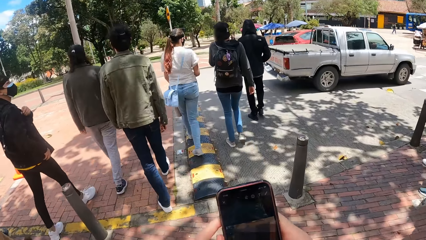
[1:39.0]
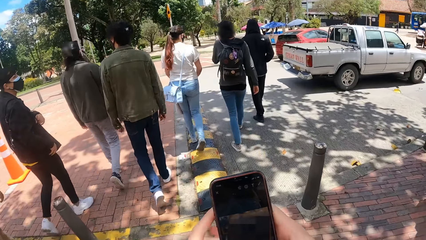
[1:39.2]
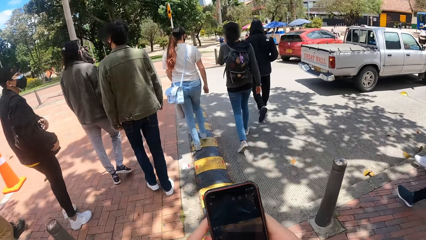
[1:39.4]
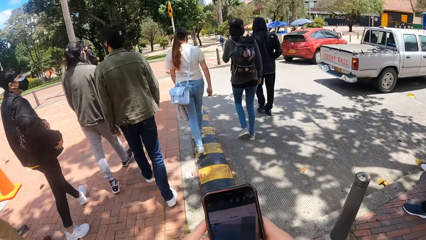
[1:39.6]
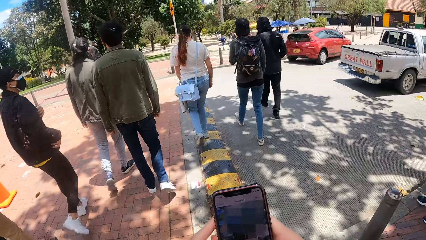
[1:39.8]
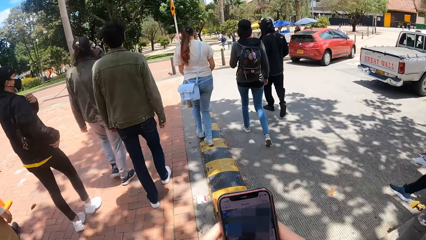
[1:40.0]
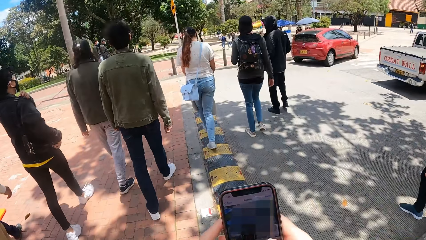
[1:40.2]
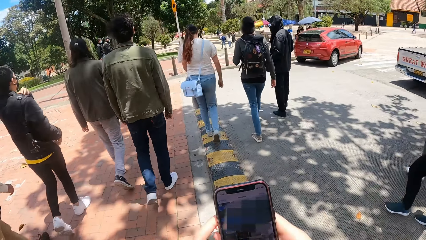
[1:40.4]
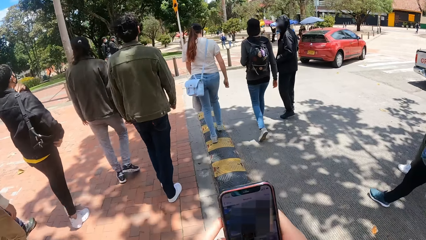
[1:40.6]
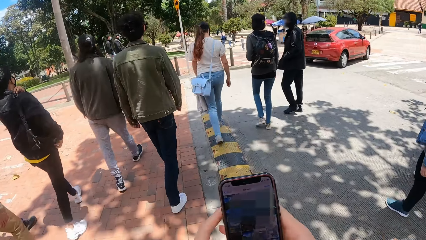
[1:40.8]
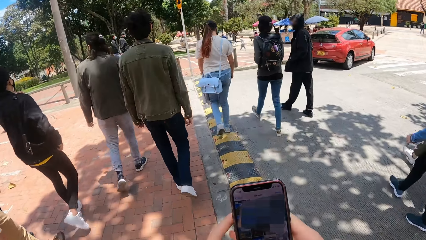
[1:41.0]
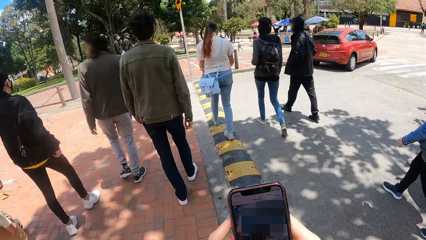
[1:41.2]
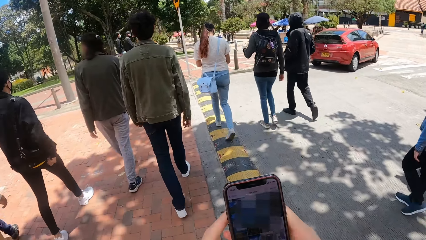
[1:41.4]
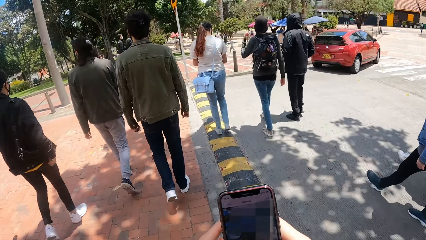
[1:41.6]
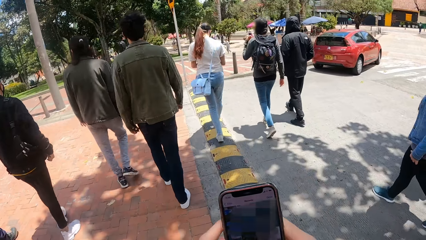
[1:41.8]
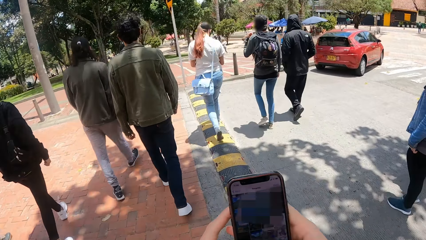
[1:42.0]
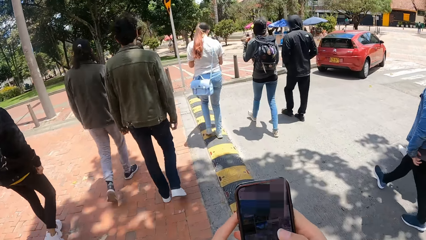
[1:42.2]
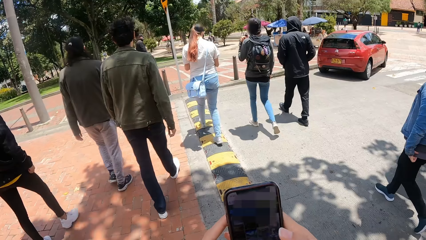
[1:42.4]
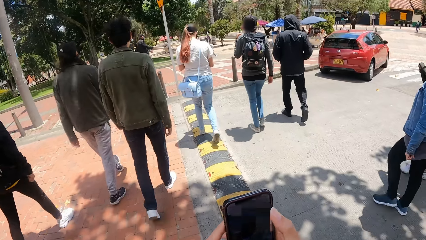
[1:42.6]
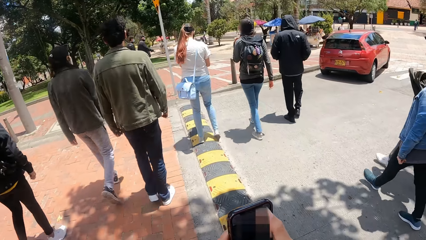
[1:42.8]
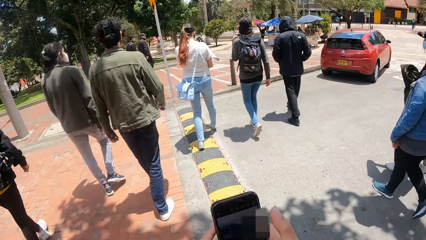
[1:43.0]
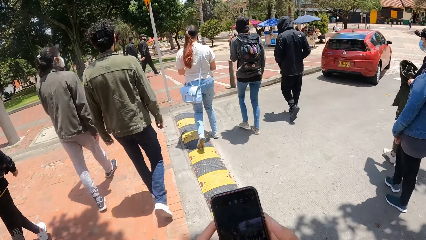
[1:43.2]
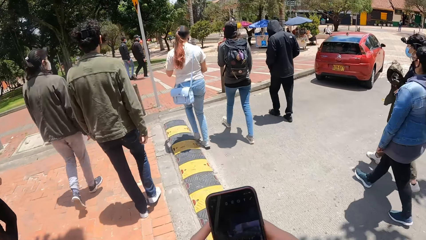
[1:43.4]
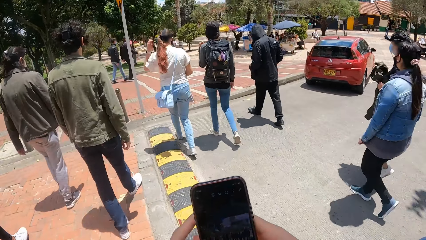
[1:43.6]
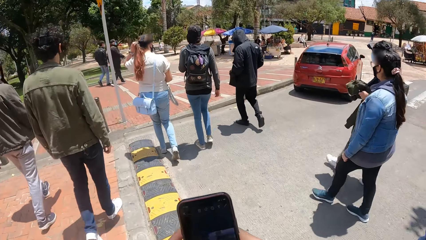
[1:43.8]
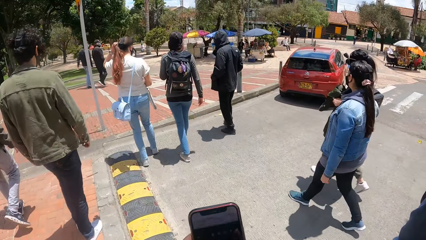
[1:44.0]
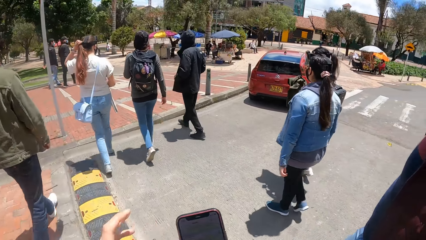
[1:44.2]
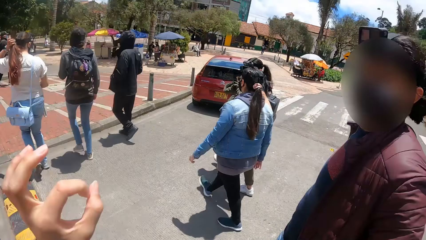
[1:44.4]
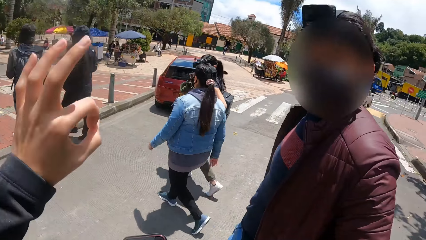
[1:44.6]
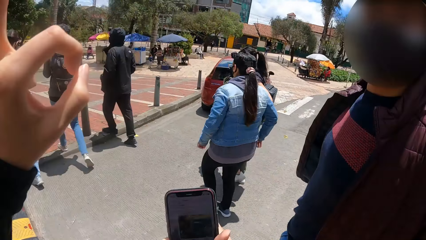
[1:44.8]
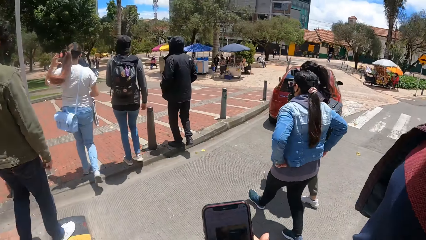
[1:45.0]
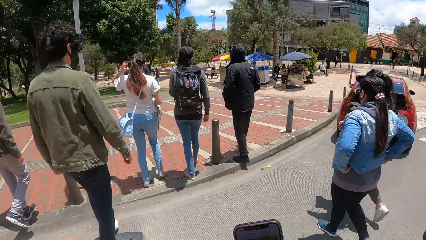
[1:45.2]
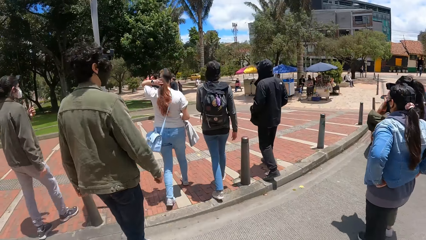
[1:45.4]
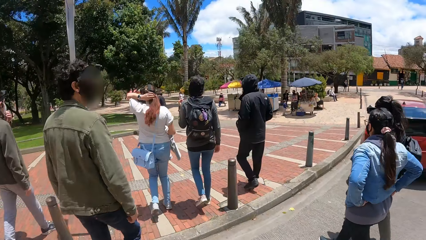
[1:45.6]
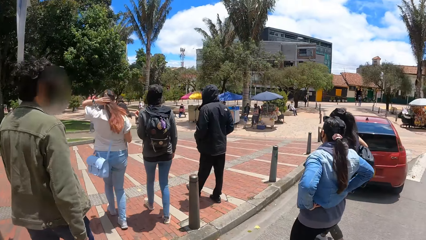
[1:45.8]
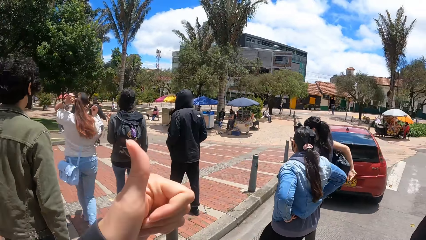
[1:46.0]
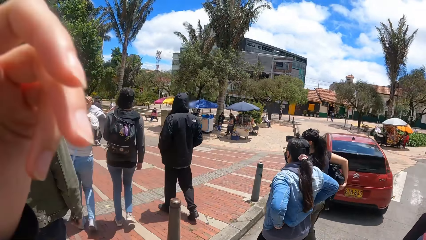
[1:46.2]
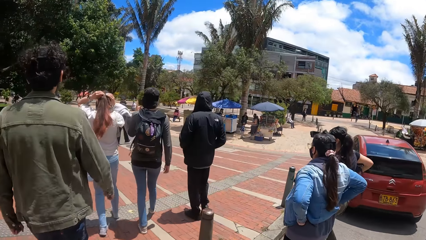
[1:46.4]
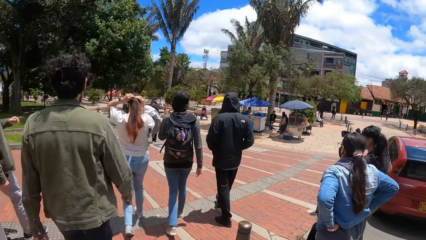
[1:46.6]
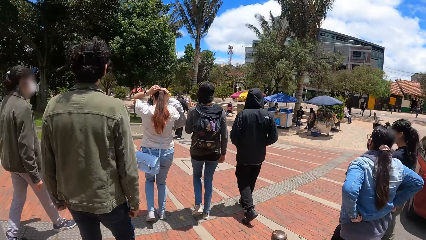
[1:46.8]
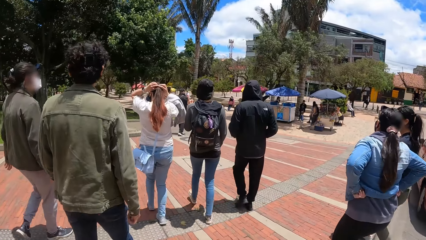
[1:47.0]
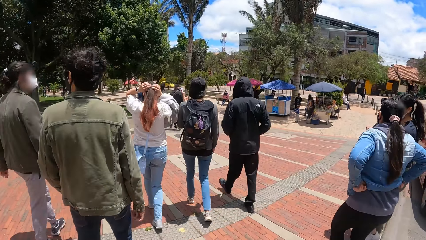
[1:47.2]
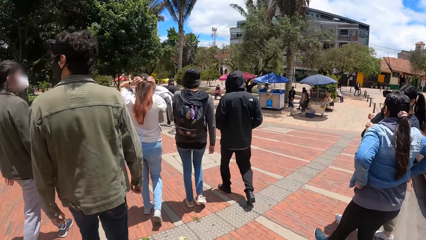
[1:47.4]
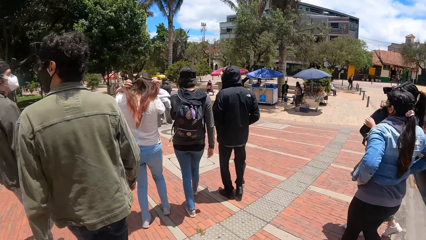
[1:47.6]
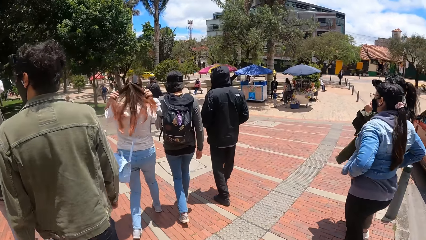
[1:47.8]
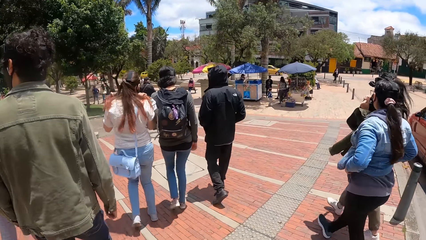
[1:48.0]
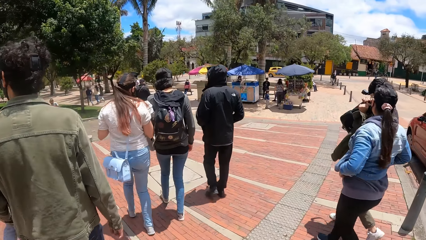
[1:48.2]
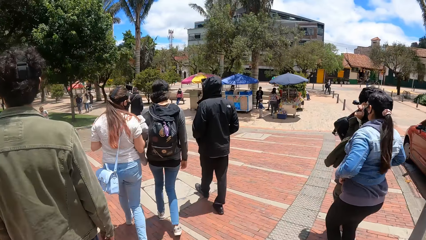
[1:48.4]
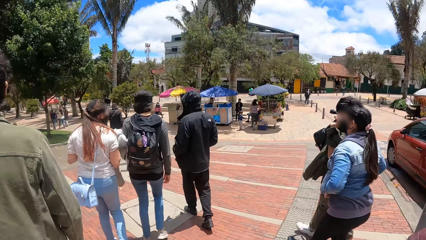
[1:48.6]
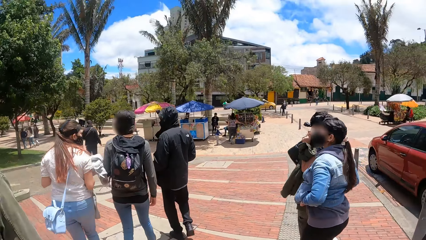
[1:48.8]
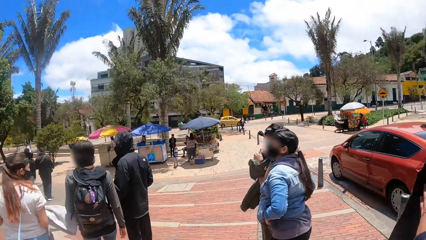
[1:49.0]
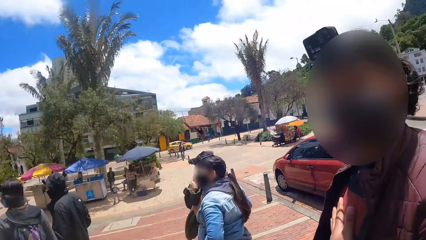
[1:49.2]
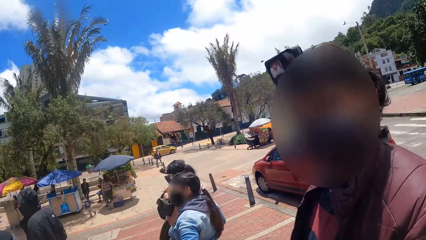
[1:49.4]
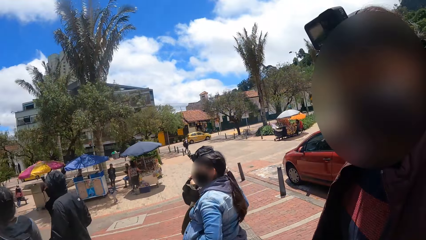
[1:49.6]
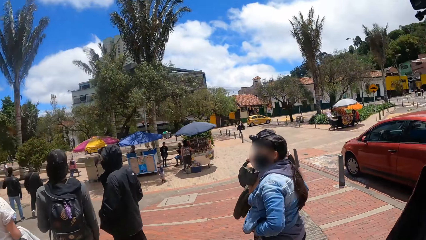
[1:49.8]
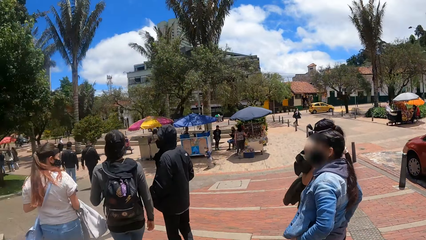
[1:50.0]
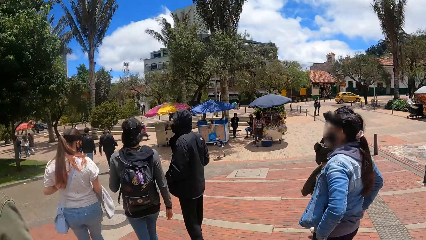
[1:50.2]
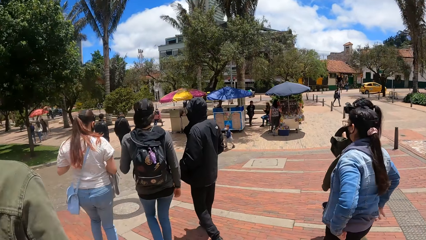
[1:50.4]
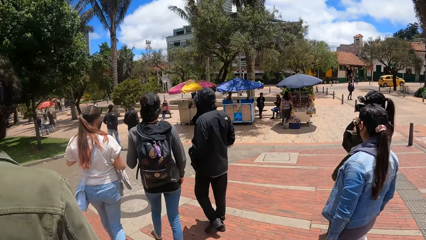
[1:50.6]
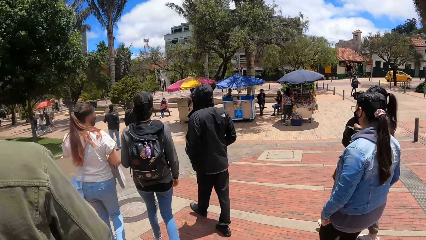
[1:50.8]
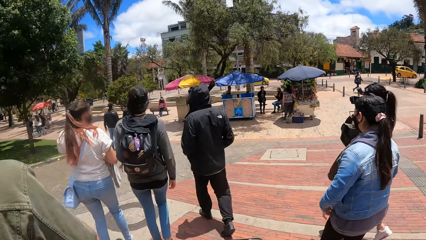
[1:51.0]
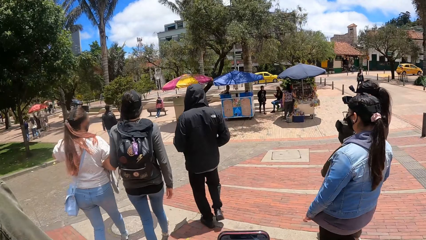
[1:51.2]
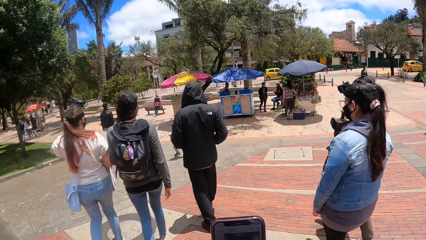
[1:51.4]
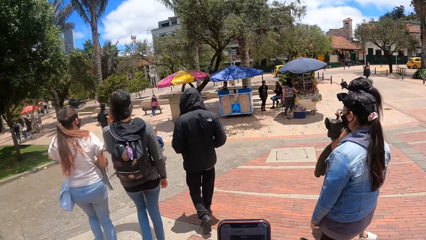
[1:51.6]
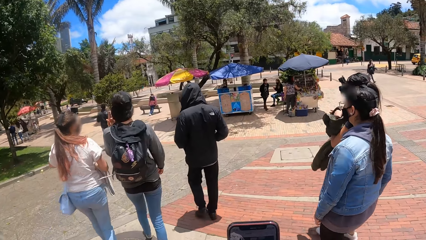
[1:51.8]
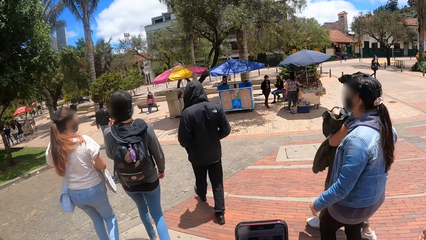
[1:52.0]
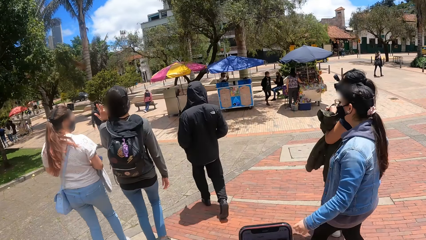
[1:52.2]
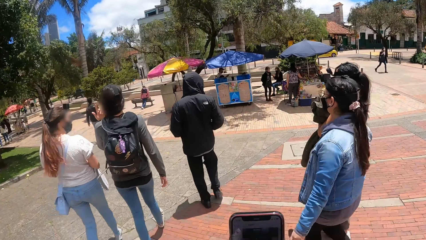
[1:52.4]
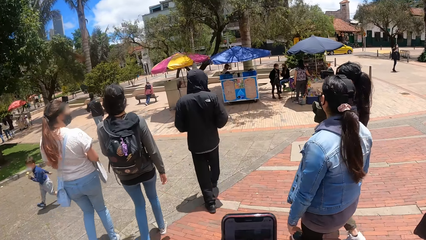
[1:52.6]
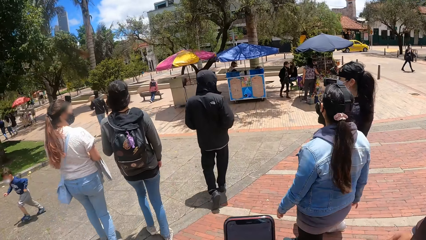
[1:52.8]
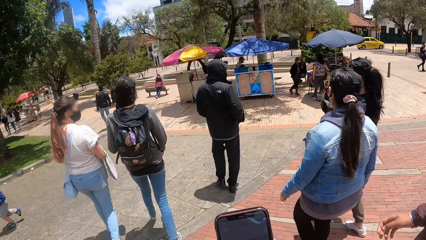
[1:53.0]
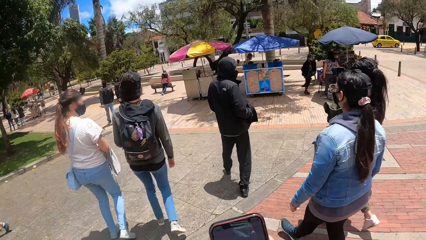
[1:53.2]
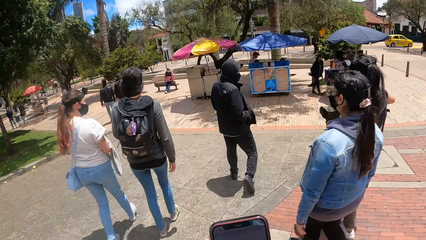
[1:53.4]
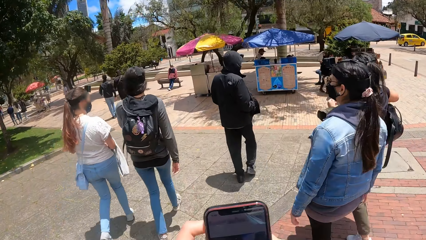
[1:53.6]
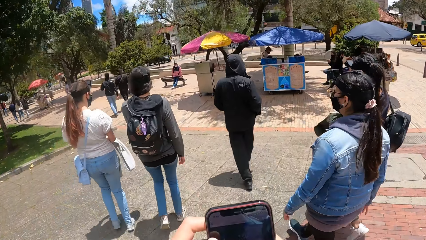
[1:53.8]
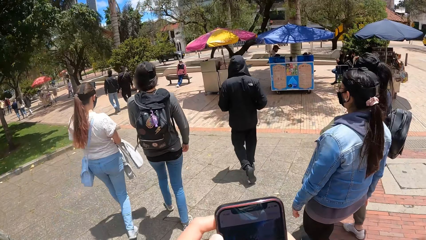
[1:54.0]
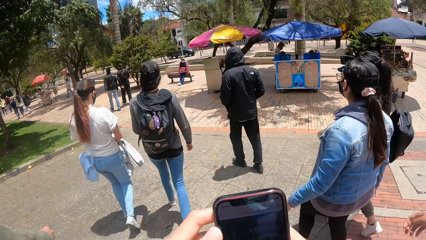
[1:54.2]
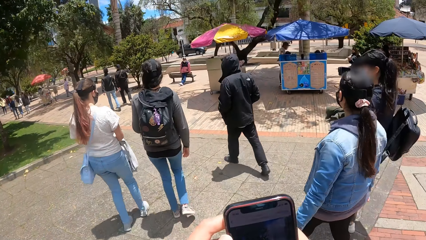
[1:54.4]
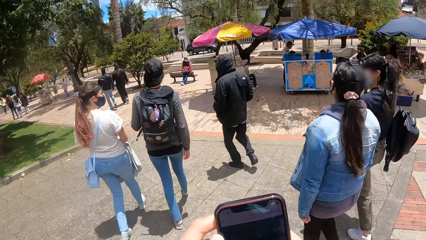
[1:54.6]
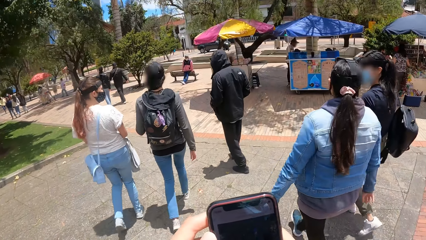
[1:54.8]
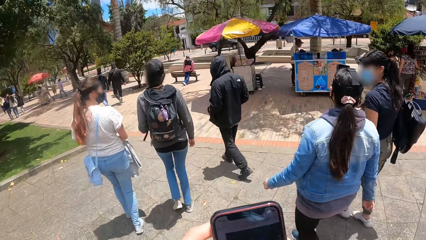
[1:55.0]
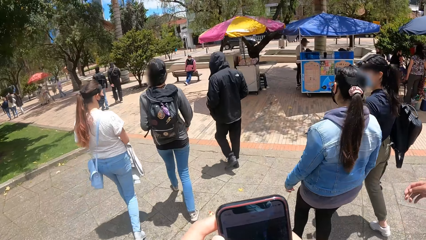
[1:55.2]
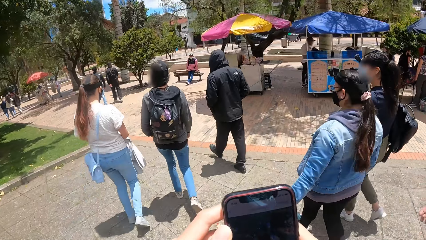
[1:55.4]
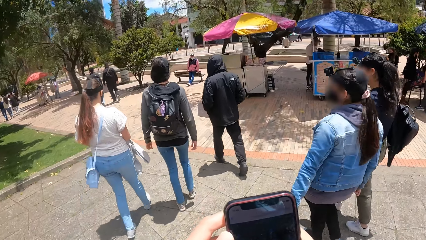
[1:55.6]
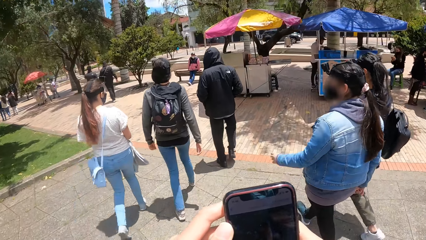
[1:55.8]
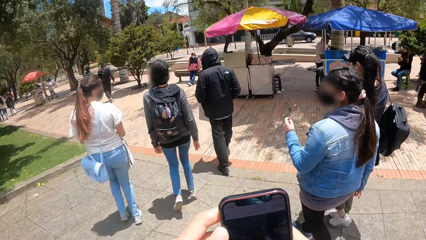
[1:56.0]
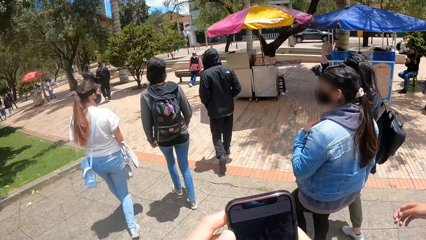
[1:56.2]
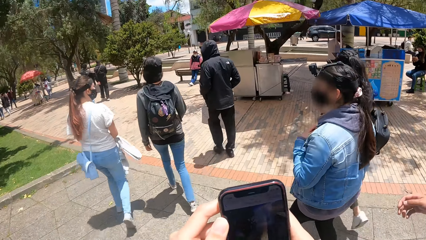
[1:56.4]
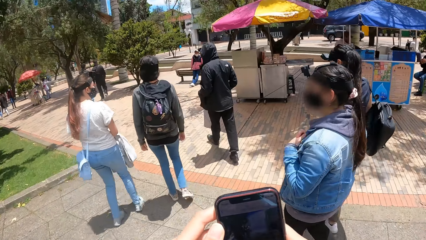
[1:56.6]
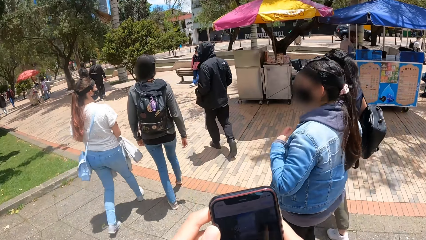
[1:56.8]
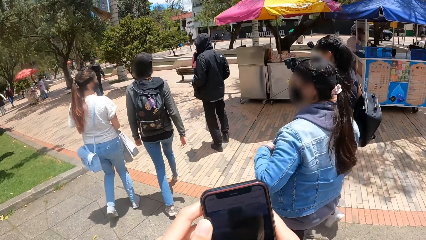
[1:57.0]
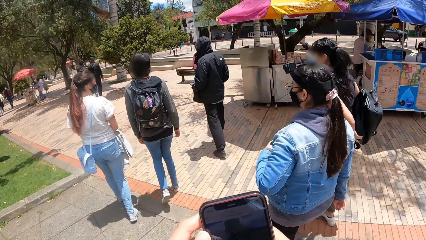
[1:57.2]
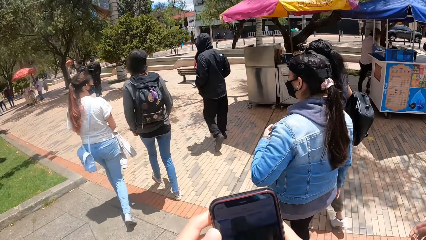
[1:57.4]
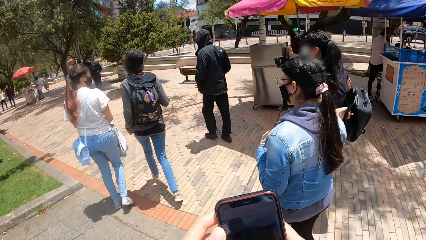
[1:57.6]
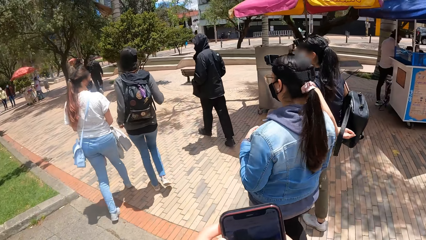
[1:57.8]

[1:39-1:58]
The camera wearer interacts with a woman. They look around. They interact with the woman. They look around. They operate the phone.
